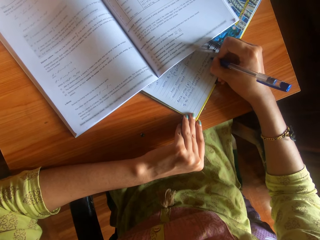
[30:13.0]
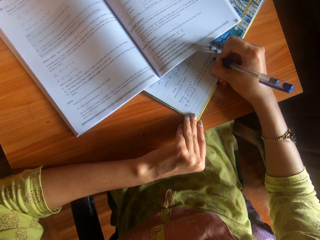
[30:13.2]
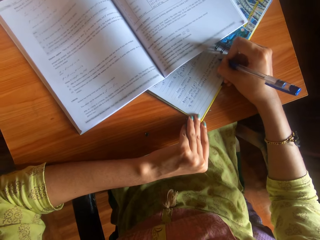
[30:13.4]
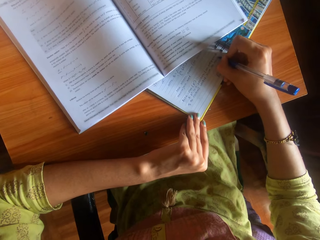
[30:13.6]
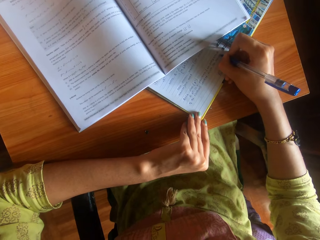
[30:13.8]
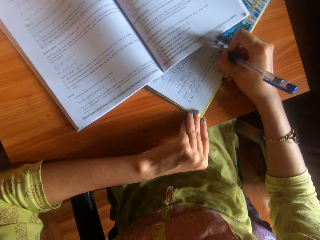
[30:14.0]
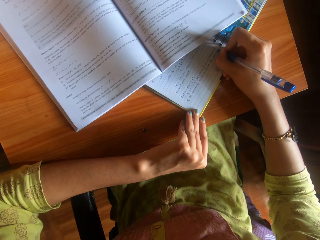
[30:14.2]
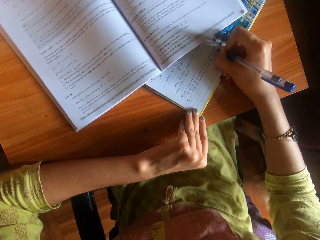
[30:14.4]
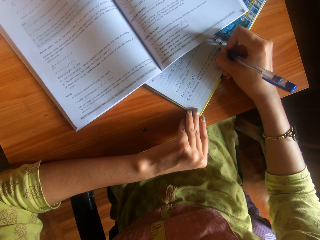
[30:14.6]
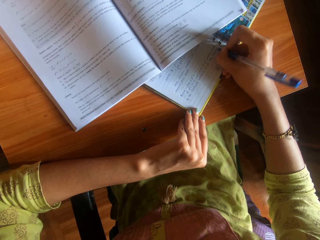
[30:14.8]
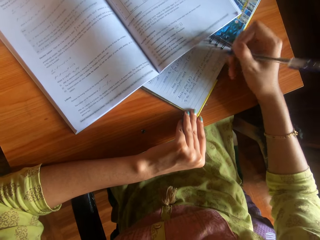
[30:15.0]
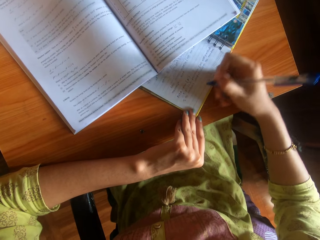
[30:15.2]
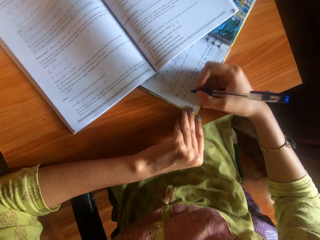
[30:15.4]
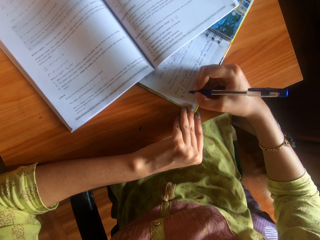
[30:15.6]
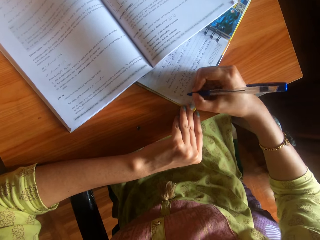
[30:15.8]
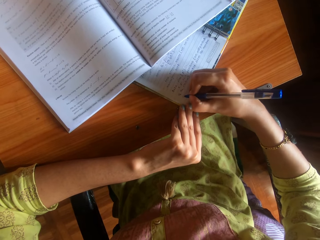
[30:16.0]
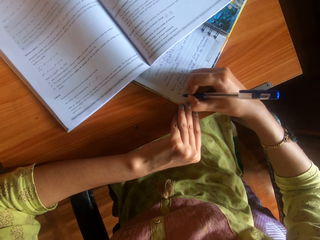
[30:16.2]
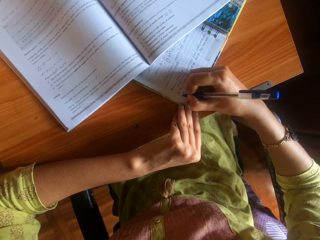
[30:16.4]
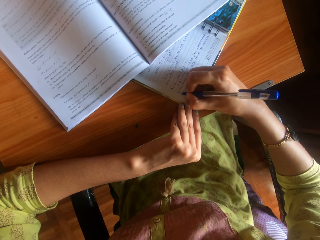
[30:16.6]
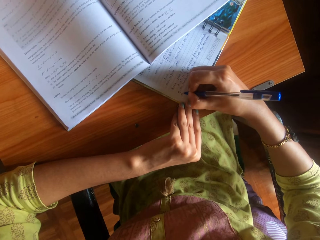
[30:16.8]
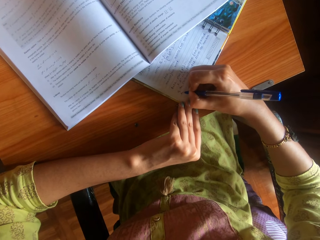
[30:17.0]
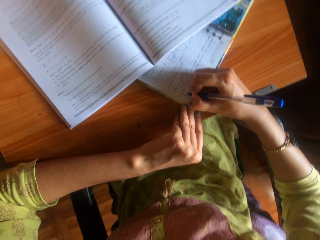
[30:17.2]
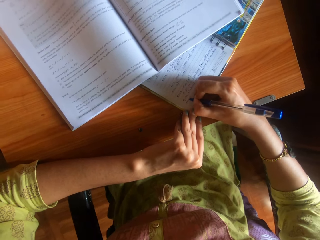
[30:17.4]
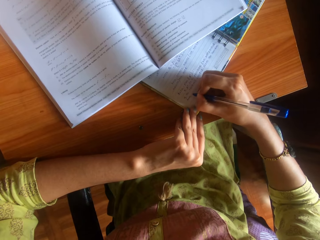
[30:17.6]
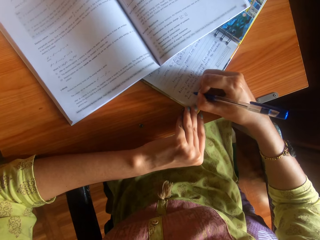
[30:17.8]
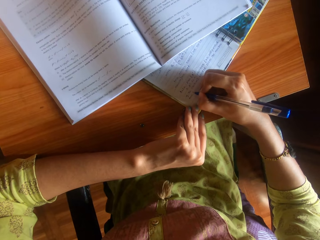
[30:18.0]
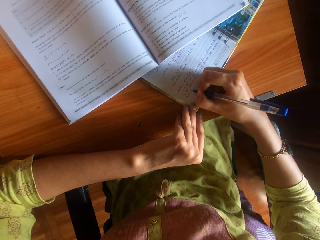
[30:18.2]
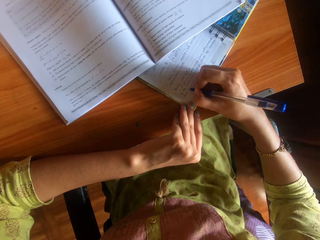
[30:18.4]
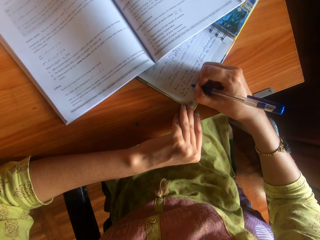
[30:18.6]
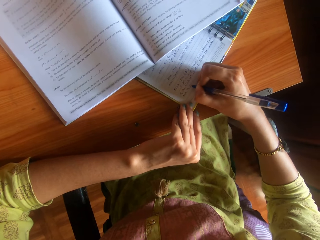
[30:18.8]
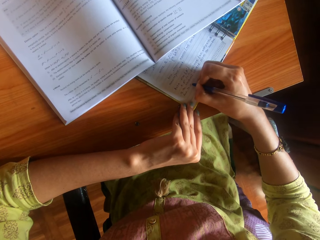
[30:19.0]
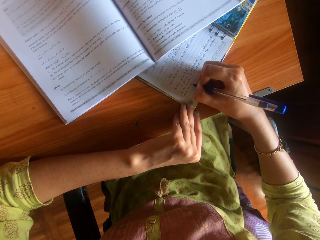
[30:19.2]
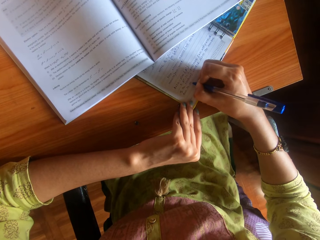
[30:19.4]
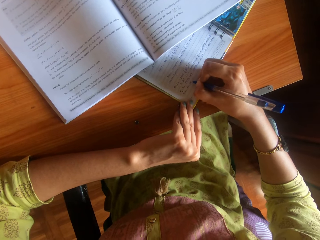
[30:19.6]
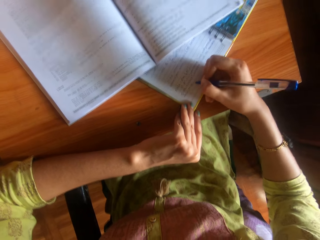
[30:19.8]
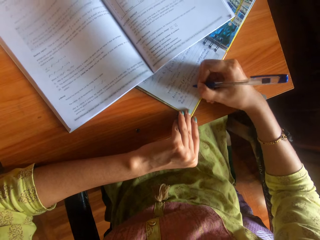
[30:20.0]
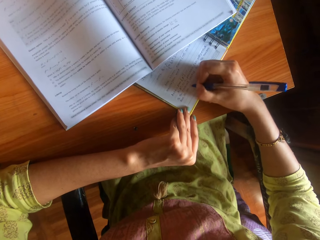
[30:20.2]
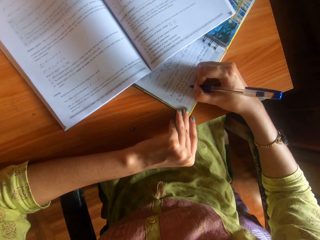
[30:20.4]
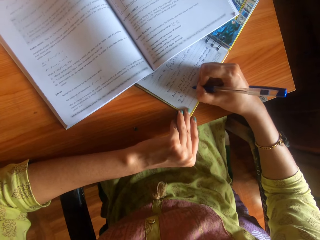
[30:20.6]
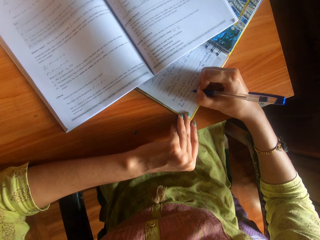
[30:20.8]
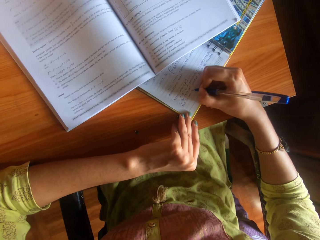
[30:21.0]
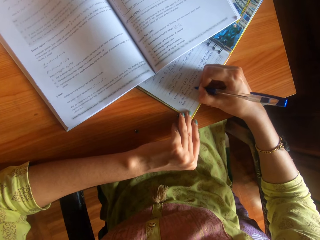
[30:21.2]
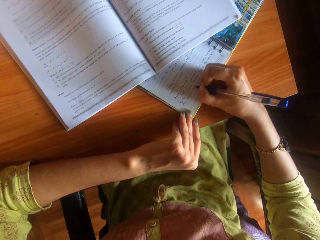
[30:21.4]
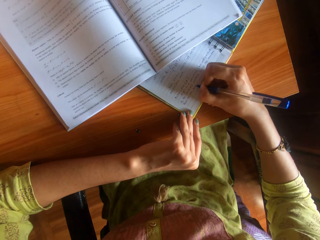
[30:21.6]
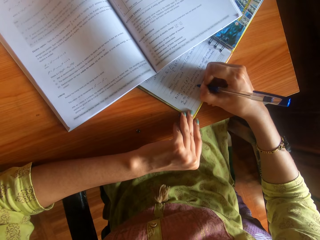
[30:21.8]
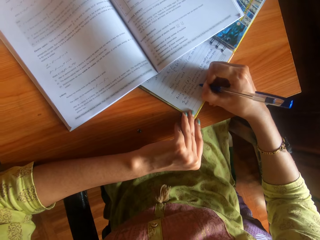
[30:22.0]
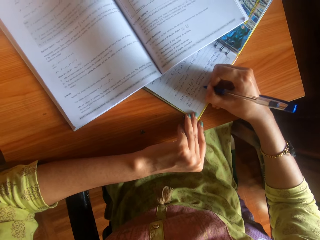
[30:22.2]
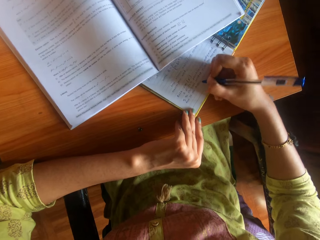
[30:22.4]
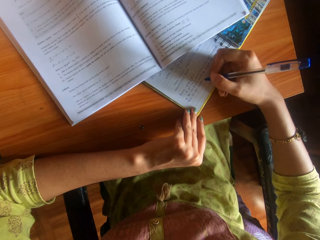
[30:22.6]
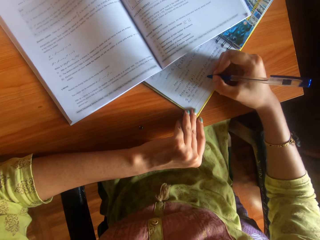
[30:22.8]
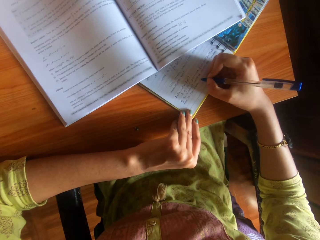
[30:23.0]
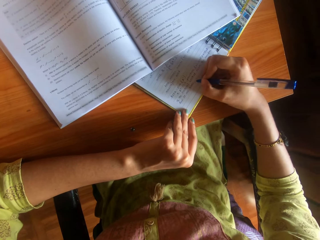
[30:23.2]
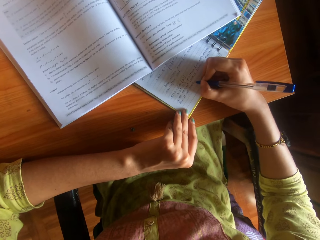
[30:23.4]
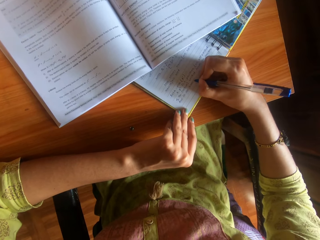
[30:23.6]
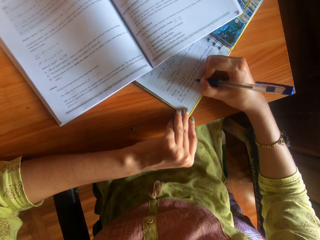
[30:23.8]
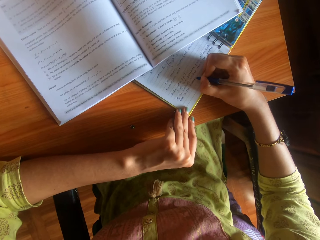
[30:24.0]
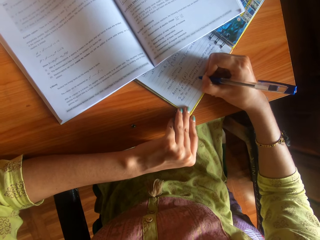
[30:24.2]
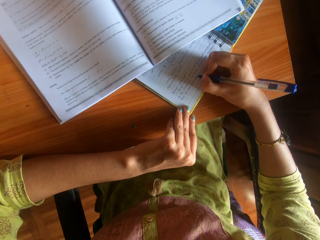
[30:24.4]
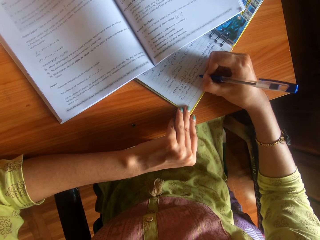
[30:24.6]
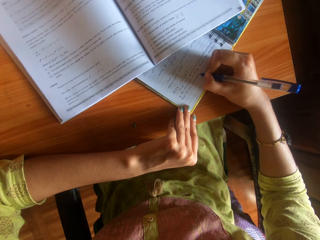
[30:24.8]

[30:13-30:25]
The camera wearer moves the hand. They write the book using a pen.

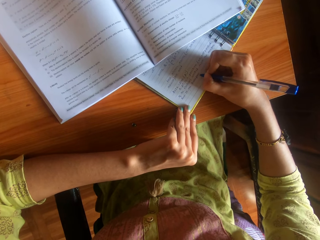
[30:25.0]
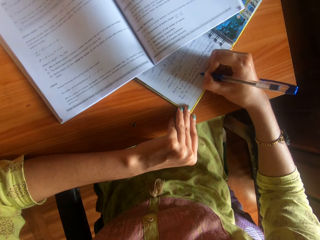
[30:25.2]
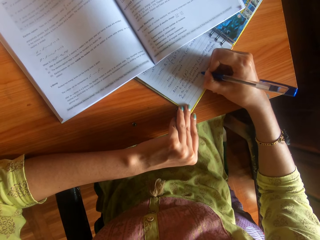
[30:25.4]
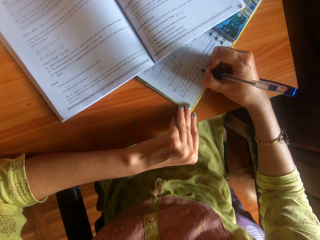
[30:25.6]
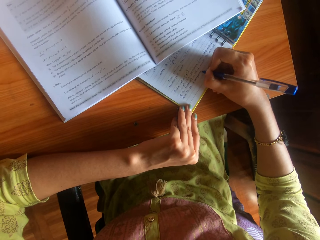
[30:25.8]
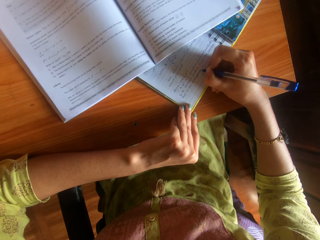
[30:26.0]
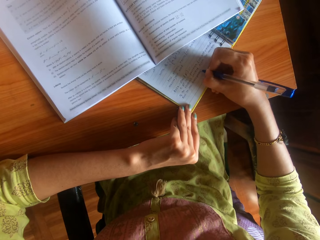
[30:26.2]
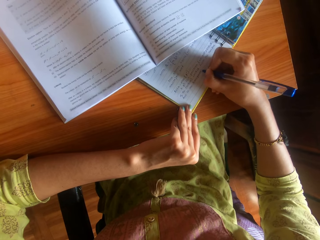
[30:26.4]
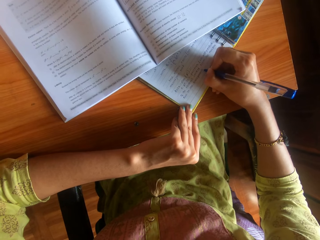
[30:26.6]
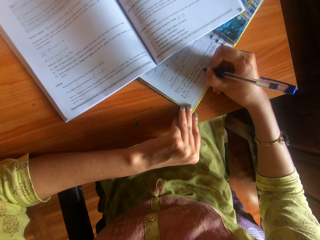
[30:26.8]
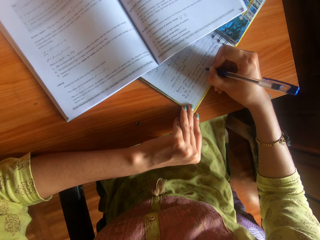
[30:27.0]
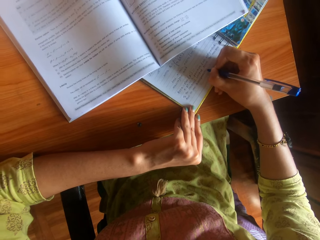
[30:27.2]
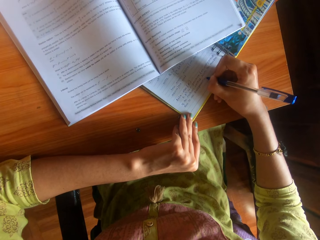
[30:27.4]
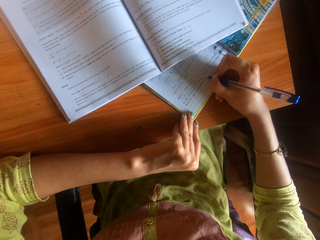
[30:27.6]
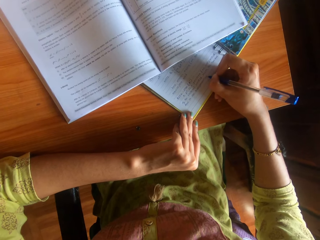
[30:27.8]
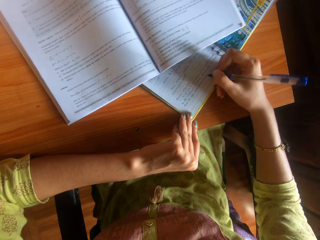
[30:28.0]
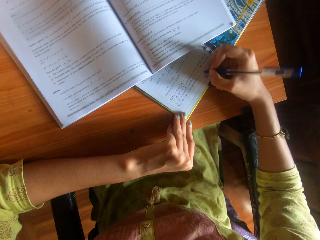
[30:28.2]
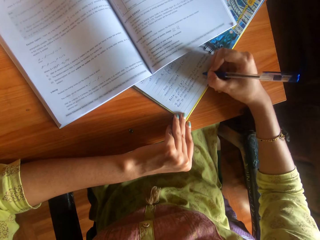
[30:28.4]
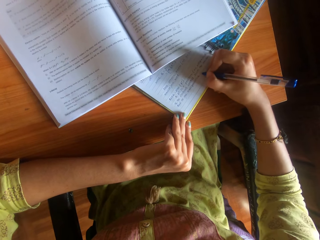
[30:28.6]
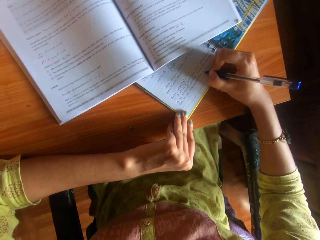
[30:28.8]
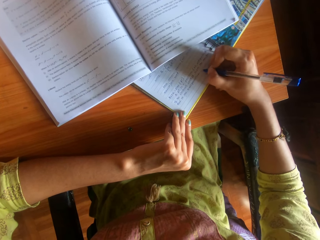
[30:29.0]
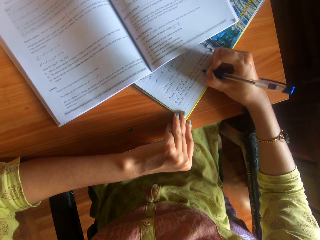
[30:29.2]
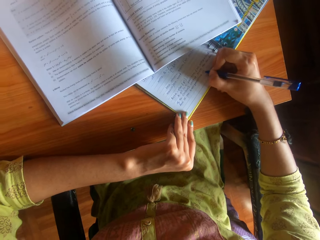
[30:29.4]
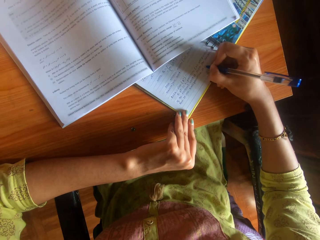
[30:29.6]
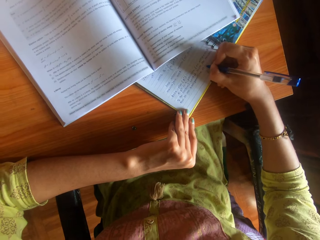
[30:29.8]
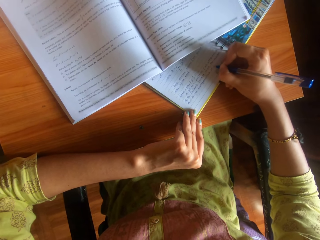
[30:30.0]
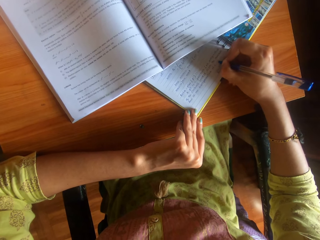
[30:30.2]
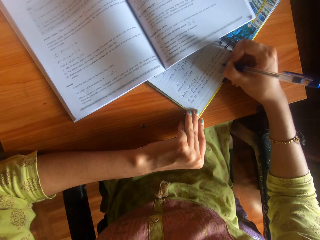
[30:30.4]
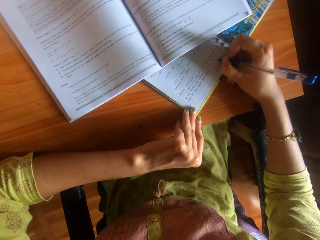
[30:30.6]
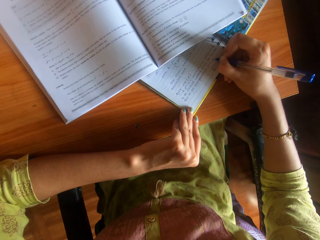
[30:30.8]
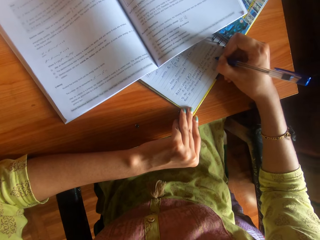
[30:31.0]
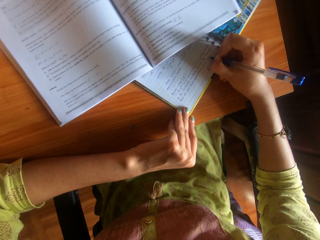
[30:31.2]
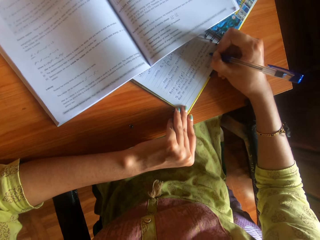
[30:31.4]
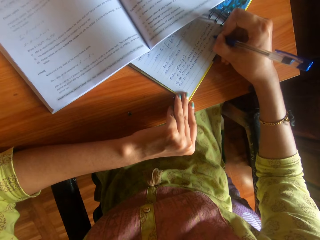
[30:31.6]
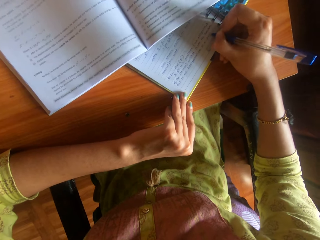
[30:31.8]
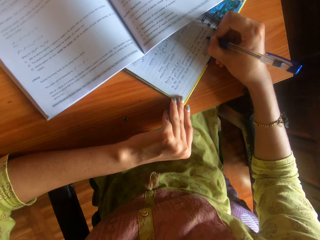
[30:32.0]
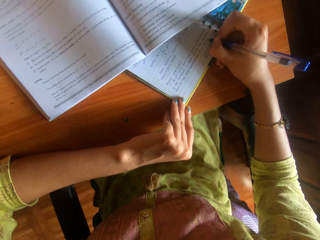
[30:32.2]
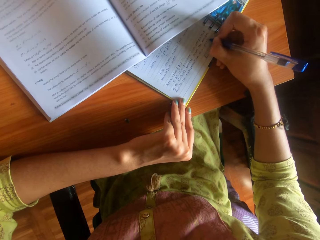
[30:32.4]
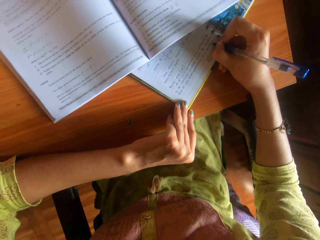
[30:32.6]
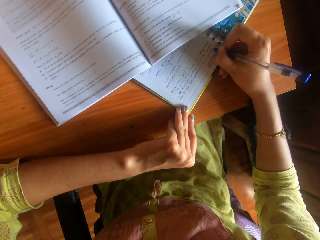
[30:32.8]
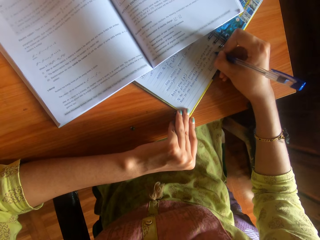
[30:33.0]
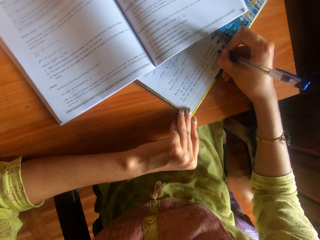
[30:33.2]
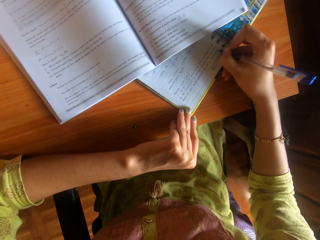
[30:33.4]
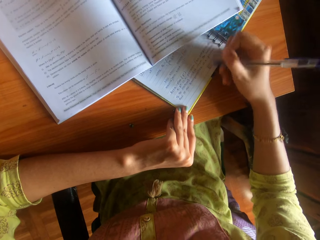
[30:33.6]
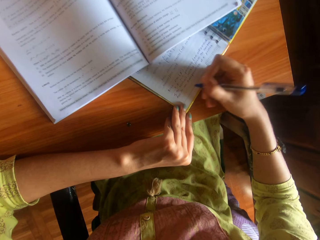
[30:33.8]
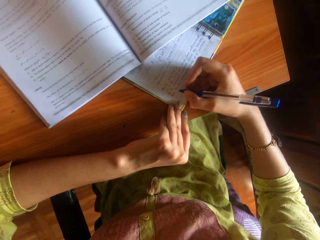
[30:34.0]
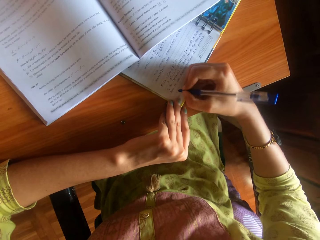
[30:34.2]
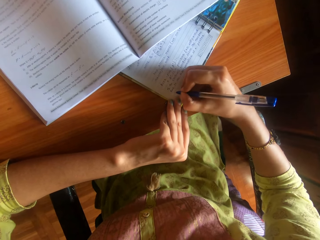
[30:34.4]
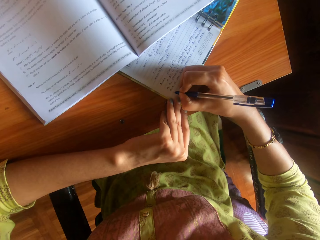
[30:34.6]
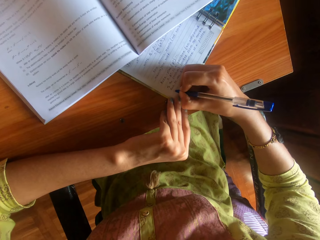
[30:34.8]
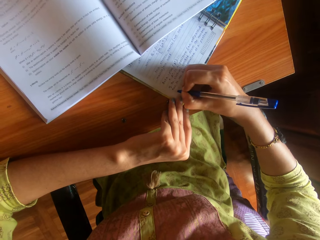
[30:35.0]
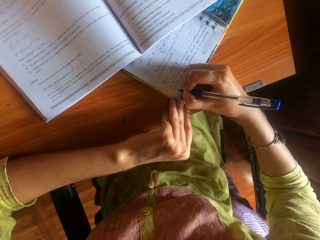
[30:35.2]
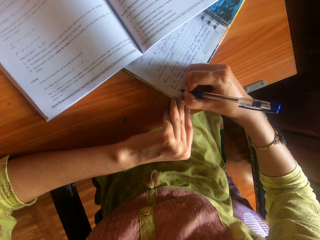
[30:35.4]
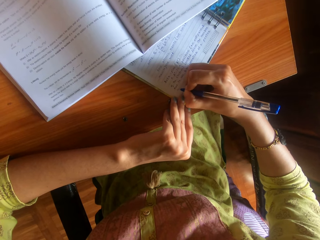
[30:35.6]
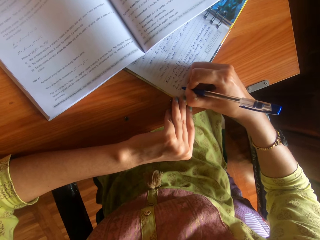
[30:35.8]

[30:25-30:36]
The camera wearer moves the hand. They write the book using a pen.
